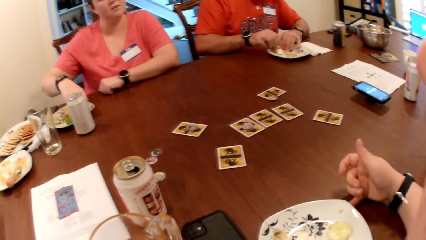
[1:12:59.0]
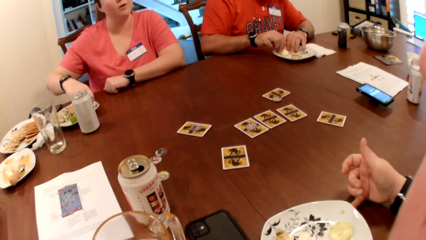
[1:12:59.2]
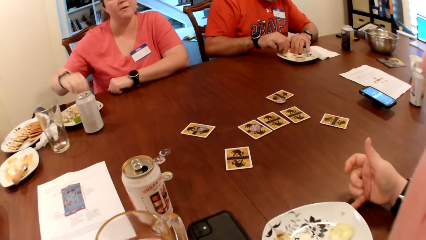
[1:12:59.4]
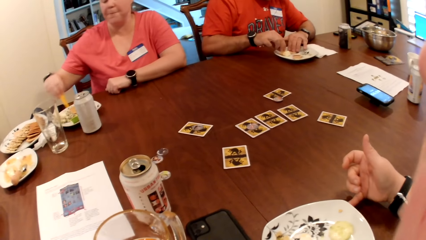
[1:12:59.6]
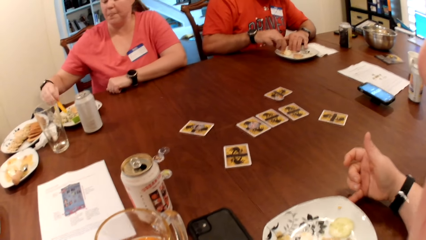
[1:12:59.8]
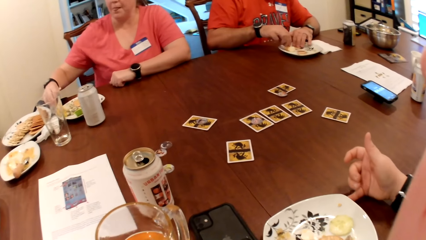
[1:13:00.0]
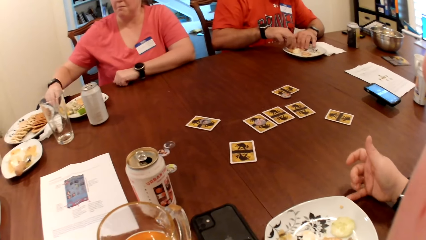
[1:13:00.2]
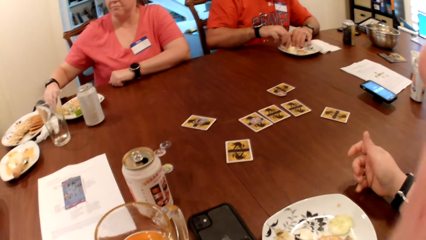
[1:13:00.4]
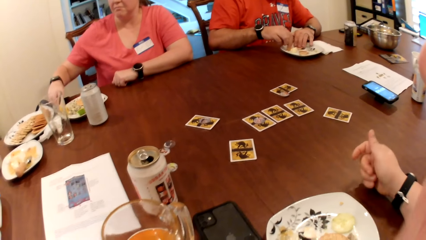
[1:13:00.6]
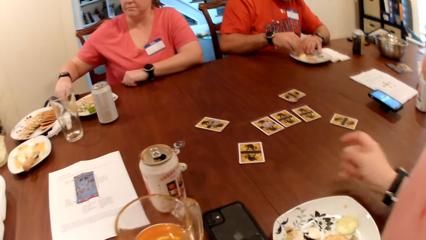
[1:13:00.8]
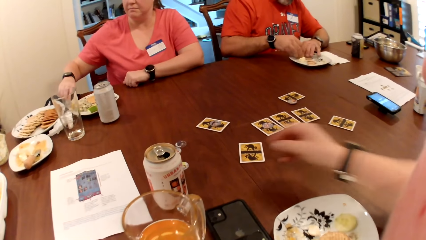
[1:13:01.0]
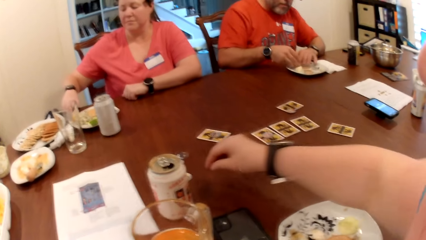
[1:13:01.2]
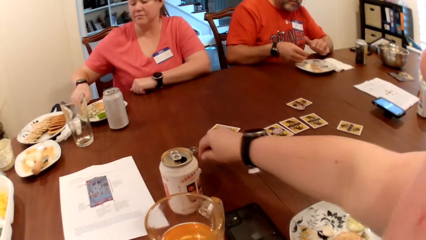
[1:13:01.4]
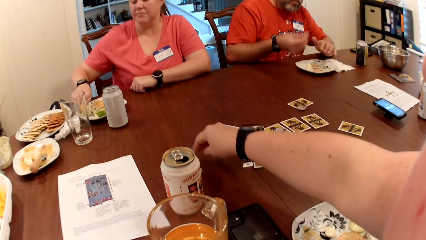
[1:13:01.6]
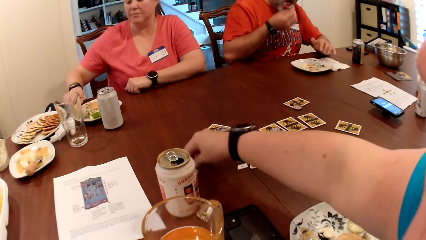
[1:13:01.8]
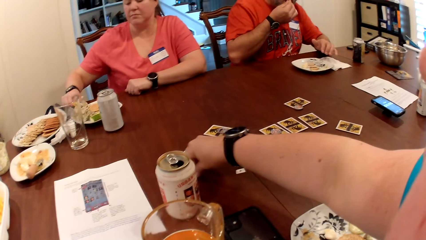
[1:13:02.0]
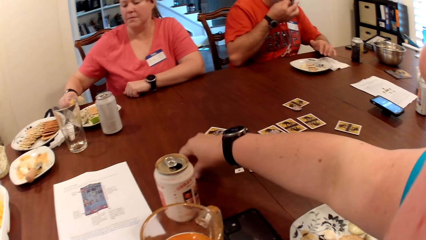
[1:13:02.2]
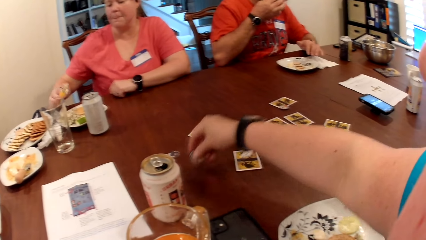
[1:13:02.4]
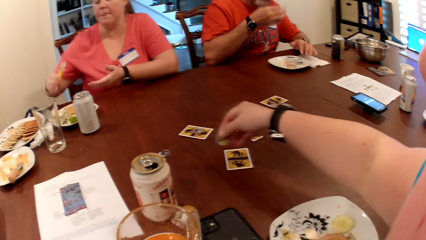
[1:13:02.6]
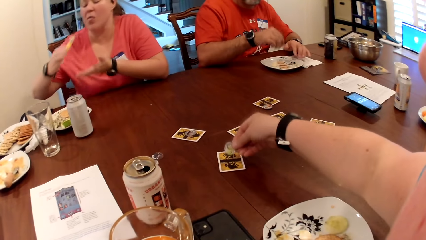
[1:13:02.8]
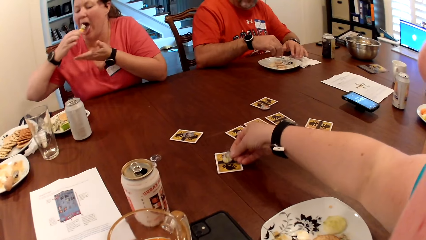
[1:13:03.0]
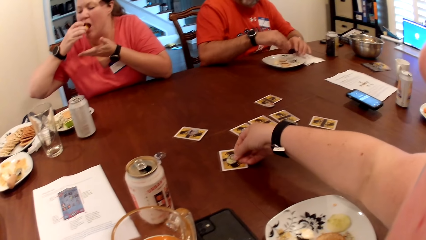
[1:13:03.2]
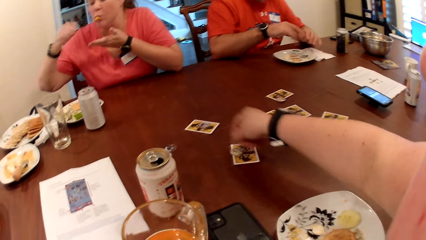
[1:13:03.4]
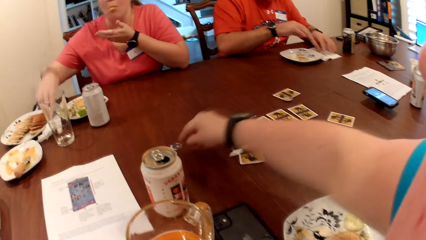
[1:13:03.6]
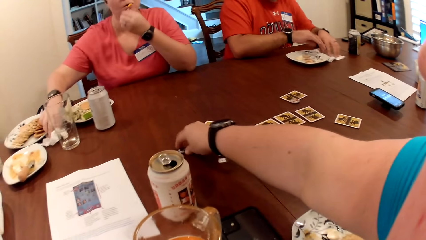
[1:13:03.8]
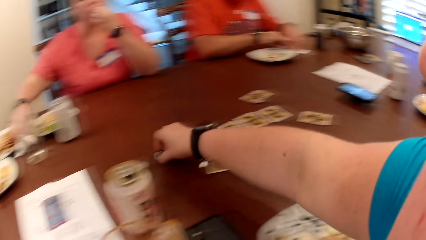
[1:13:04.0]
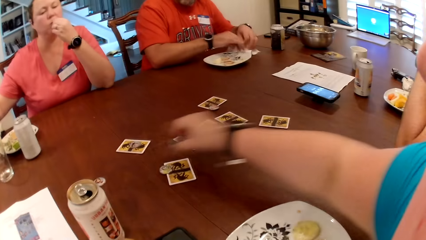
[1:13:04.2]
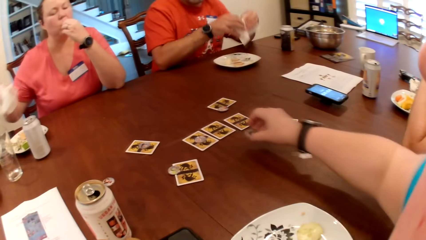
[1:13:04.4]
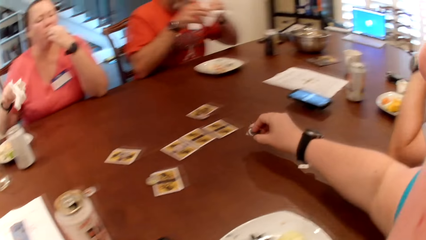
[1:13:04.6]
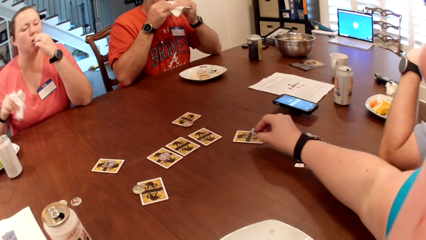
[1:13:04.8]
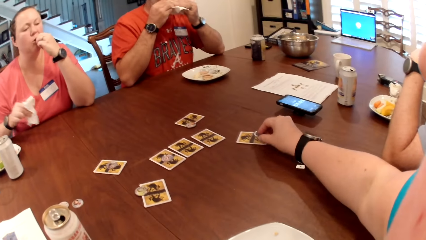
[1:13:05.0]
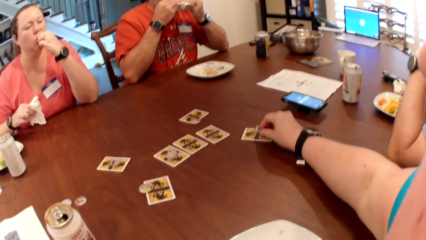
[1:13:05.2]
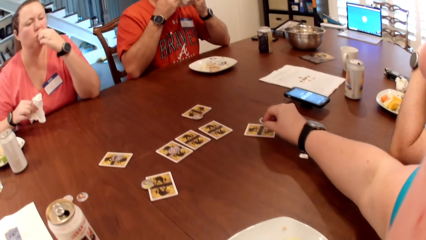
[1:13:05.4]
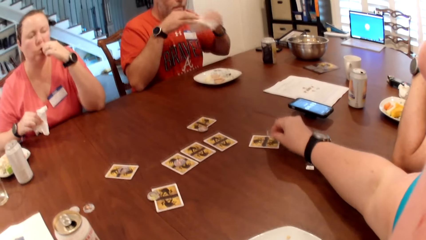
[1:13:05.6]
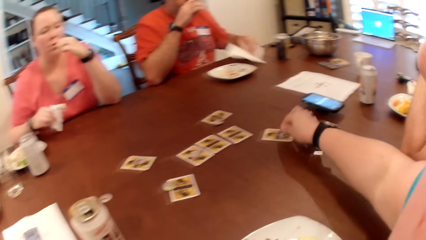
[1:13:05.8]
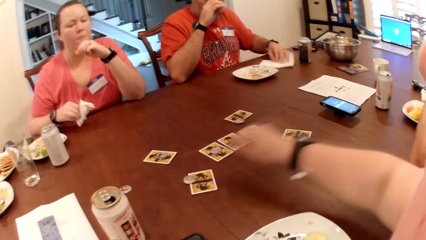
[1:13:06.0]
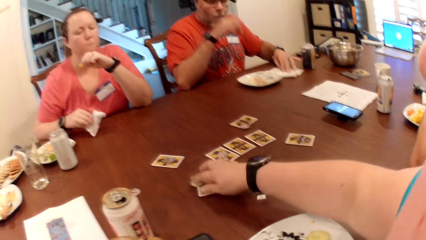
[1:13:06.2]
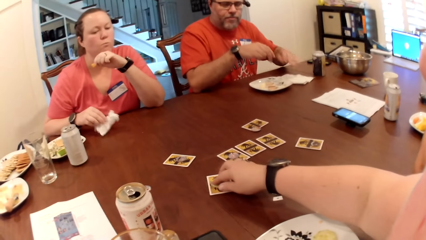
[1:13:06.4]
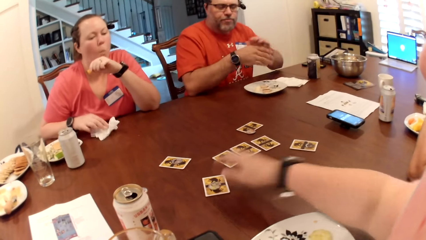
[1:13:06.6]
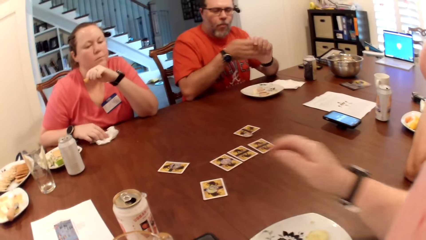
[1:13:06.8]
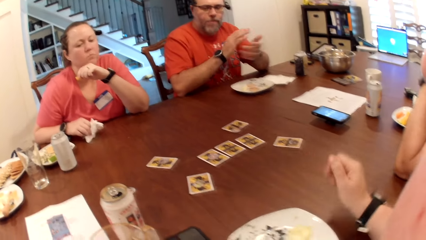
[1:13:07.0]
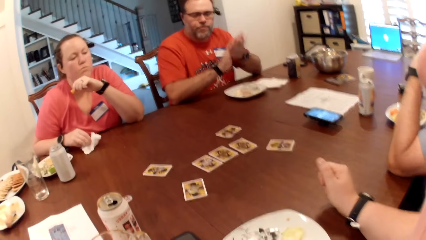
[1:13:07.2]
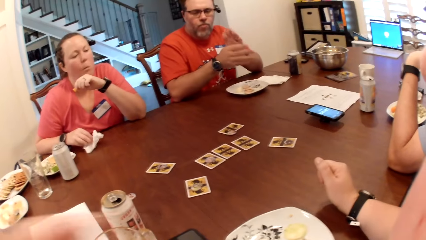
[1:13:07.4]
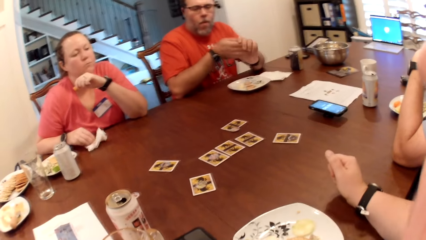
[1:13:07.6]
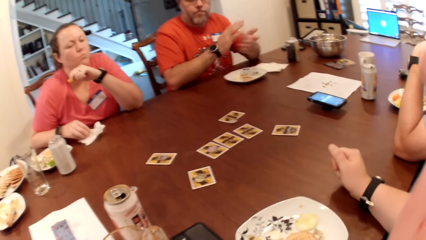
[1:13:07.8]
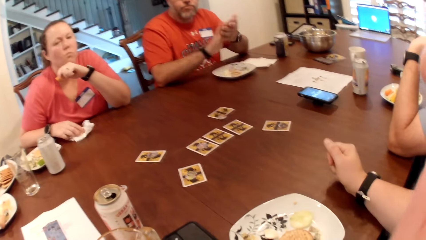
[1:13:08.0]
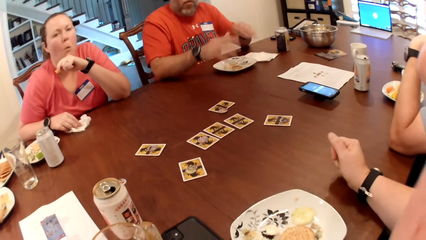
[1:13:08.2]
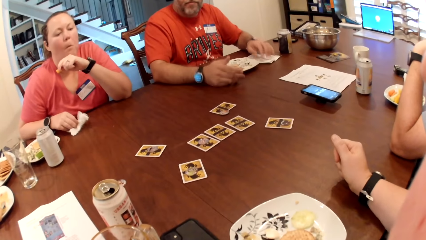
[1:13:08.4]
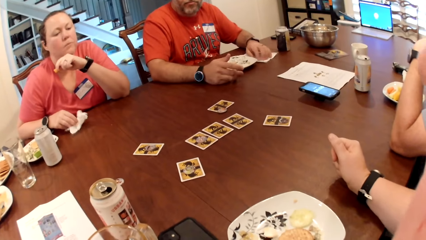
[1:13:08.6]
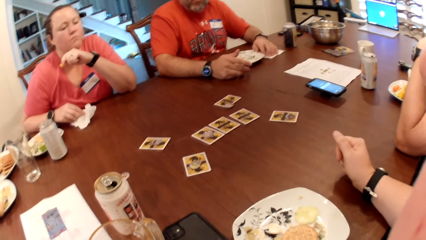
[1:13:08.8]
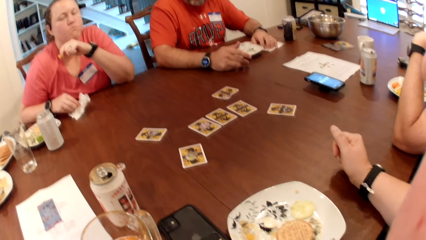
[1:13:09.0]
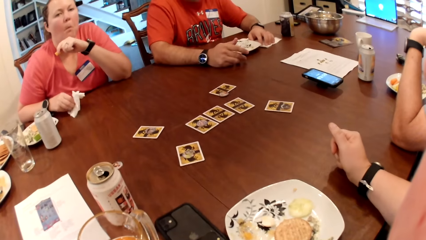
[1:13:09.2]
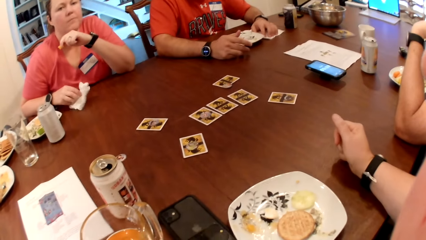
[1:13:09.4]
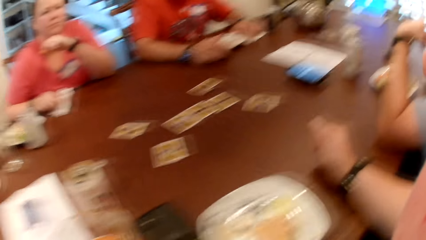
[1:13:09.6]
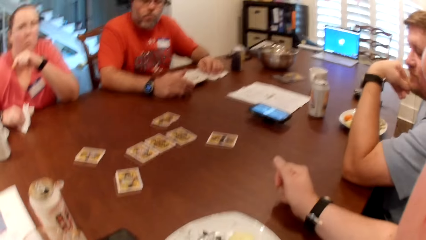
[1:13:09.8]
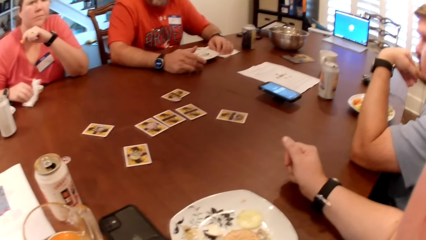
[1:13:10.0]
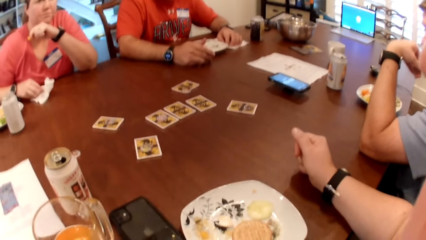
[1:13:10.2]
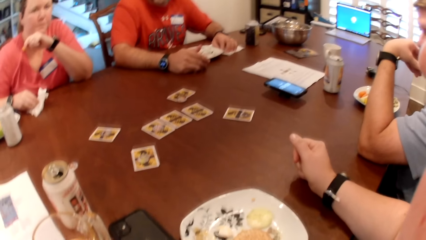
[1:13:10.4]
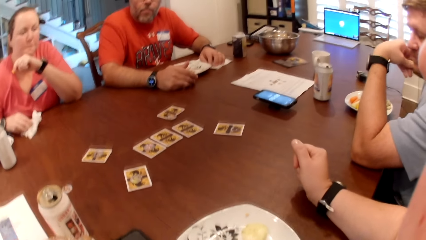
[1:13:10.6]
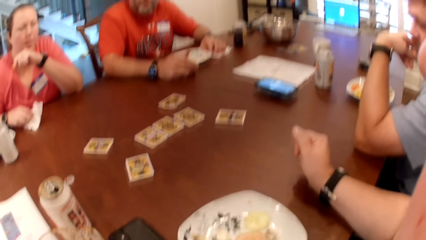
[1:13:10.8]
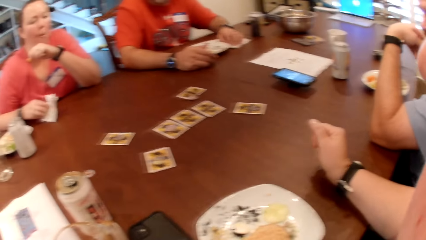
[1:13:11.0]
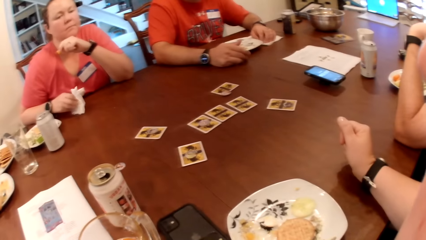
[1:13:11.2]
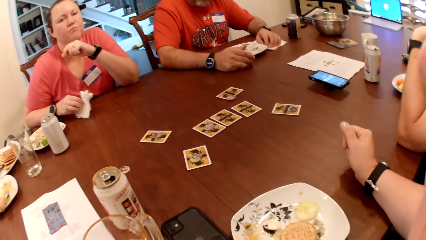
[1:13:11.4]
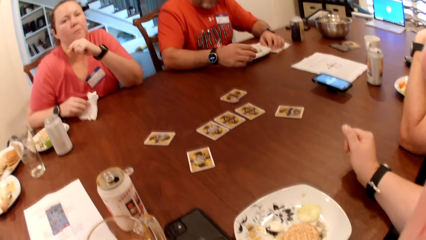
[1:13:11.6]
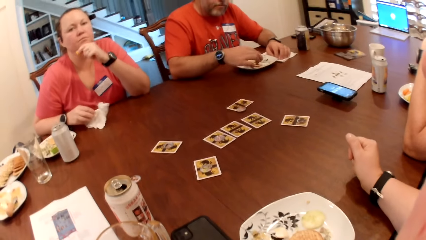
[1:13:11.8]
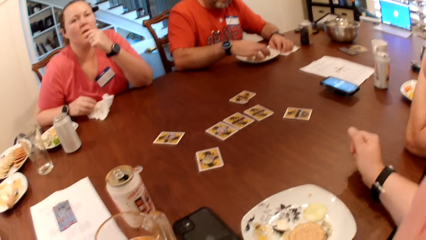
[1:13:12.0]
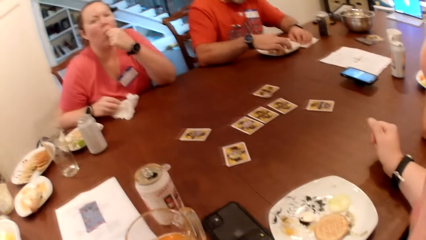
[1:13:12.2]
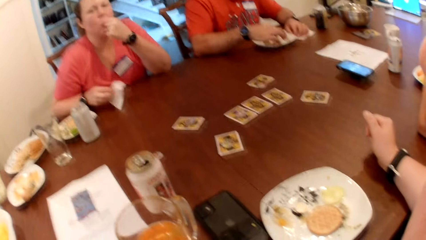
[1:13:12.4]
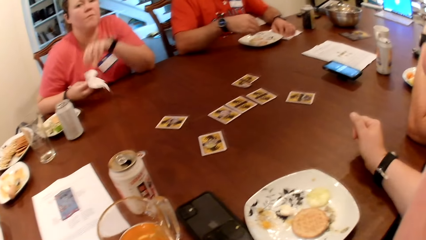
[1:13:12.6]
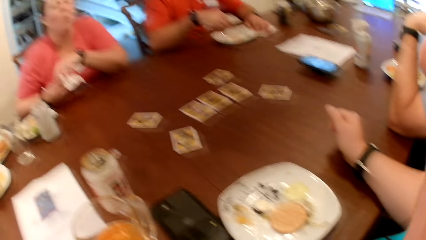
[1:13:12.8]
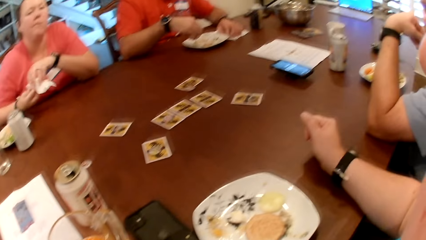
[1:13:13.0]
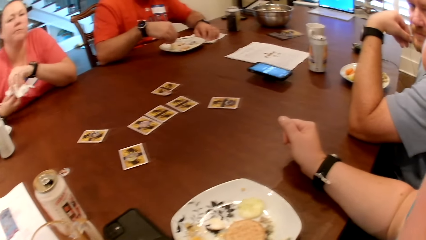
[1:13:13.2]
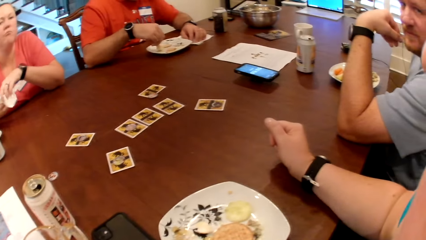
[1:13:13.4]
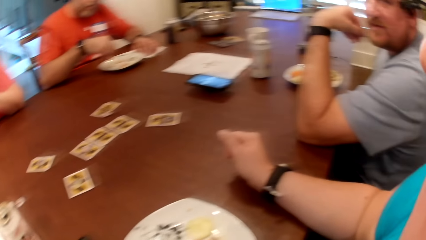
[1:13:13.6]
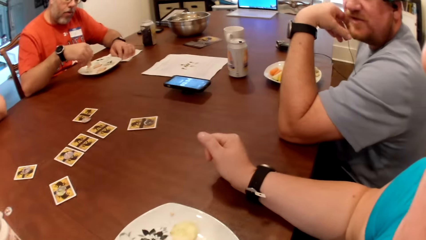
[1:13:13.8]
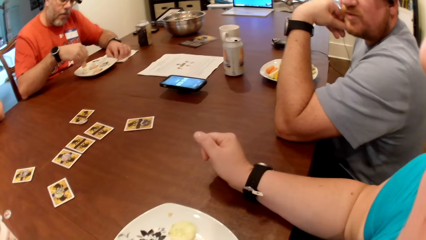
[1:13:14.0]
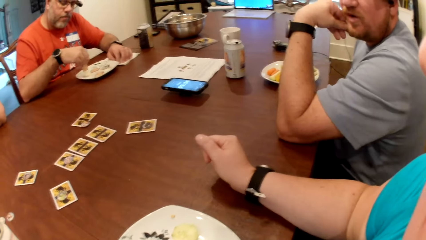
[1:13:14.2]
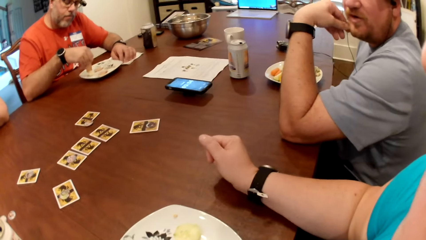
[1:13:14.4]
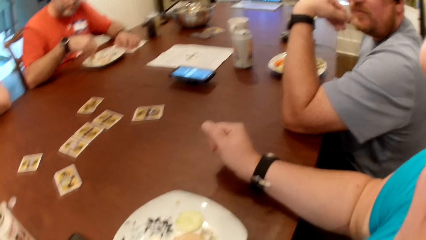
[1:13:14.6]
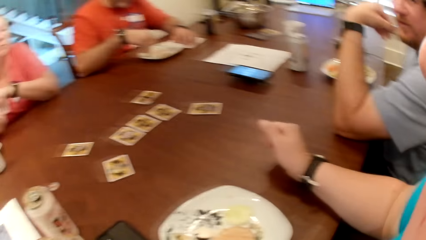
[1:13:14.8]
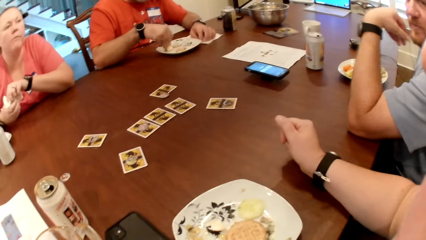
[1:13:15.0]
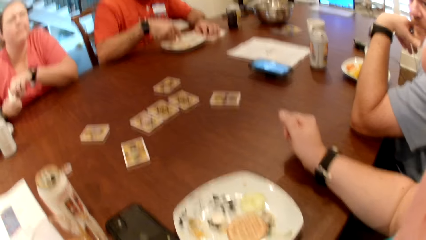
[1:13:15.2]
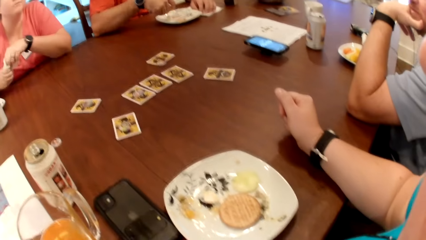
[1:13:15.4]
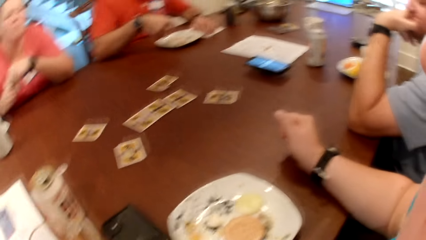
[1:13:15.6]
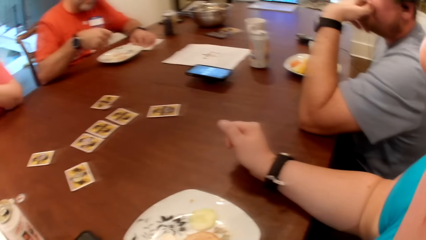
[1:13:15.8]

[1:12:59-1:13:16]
The camera wearer aligns a plate with her hand. A woman picks some sauce off the plate on the table with the carrot in her right hand. The camera wearer picks a poker chip from the table with her right hand. A man eats the food with his right hand. The woman eats the carrot with her right hand. The camera wearer drops the poker chip on the table with her right hand. The woman picks the paper towel from the table with her right hand. The camera wearer picks a poker chip from the table with her right hand. The man picks the paper towel from the table with both hands and cleans his mouth with the paper towel in both hands. The camera wearer drops the poker chip on the table with her right hand. The man drops the paper towel on the table with his left hand. The woman drops the paper towel on the table with her right hand. The camera wearer aligns a card on the table. The woman cleans her right hand on the paper towel on the table. The camera wearer stares around. The man picks the food on the plate on the table with his right hand.
